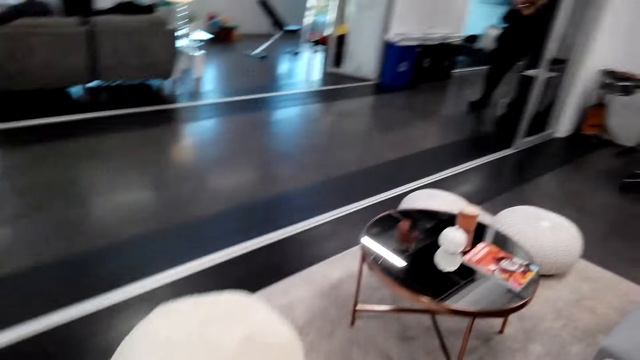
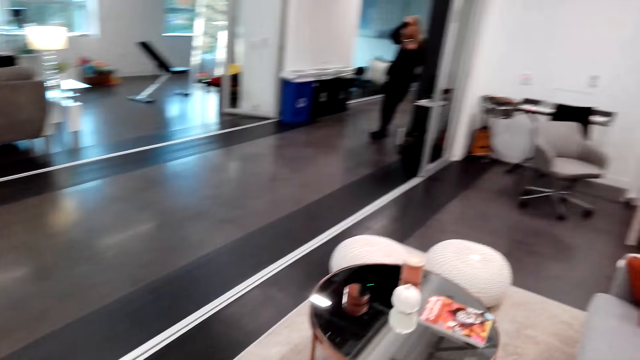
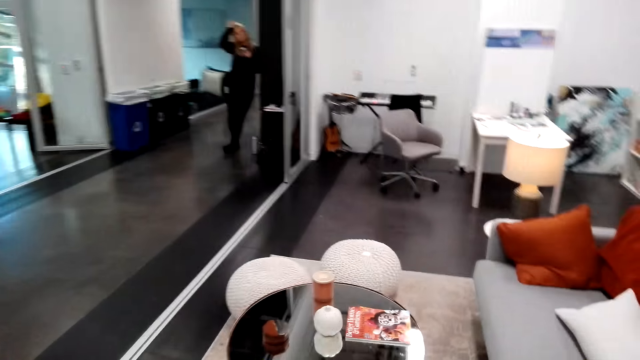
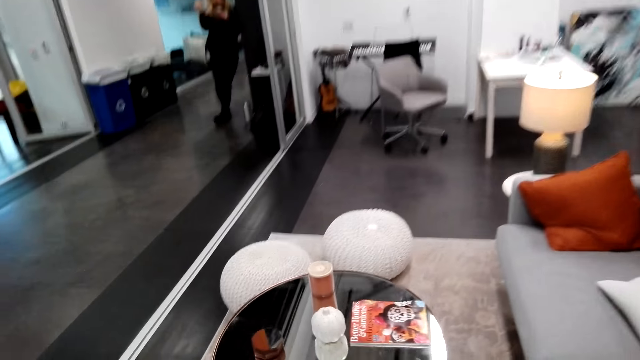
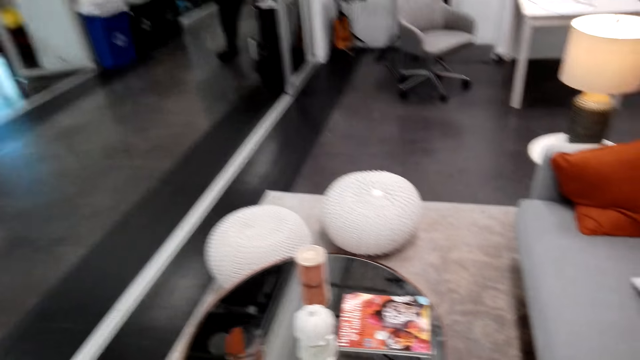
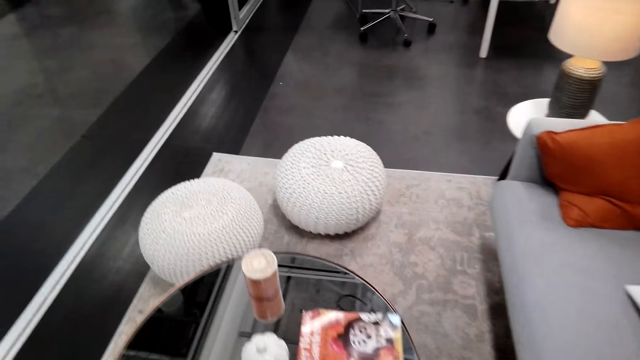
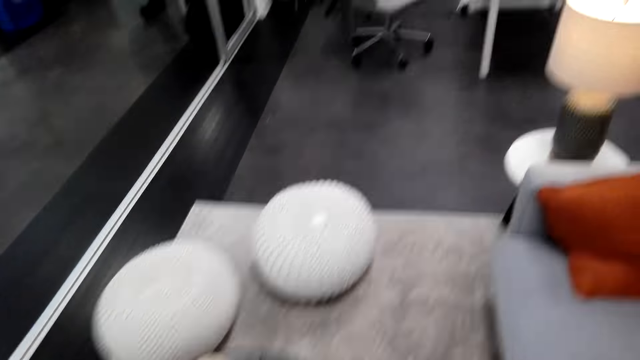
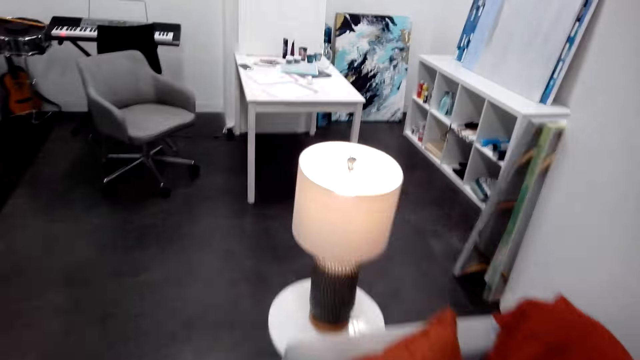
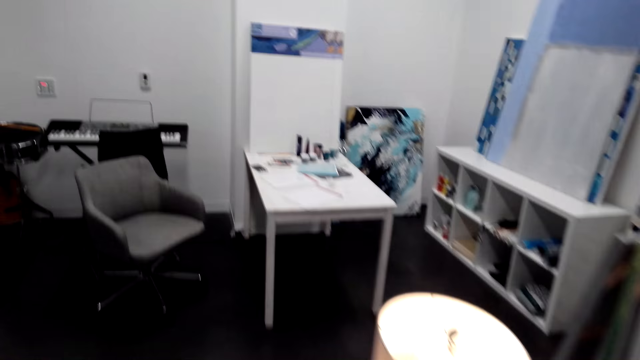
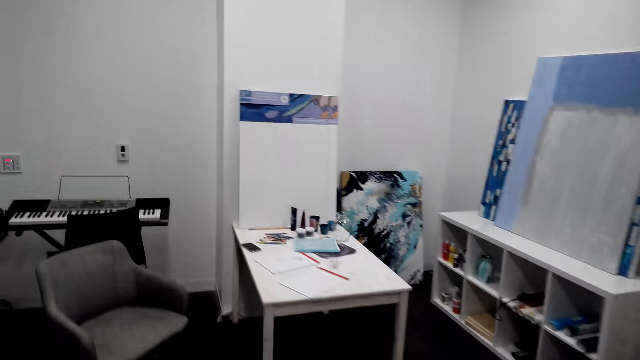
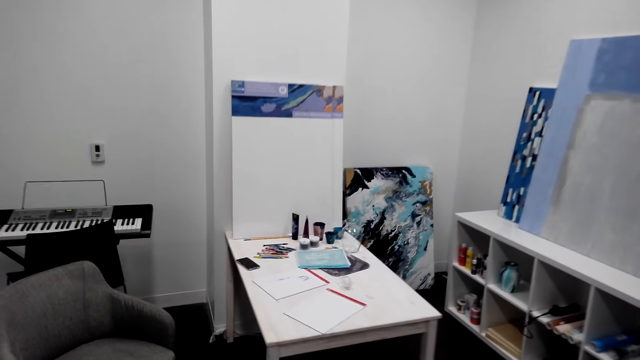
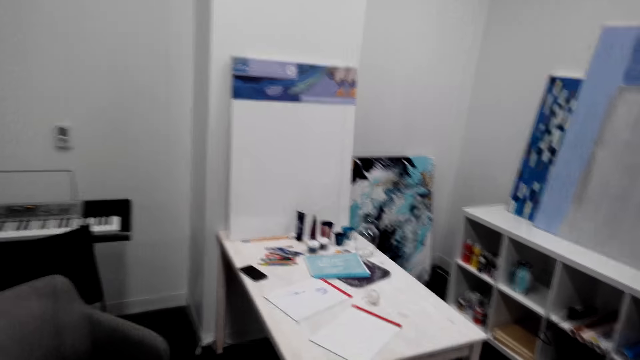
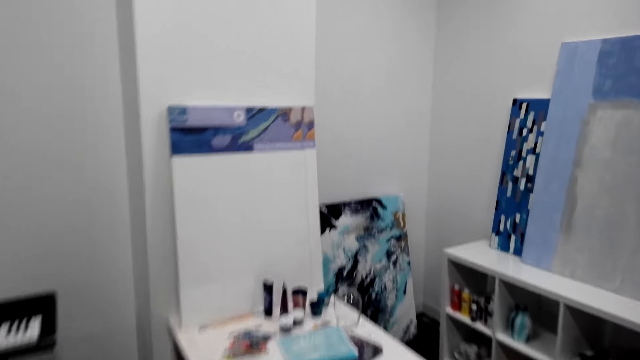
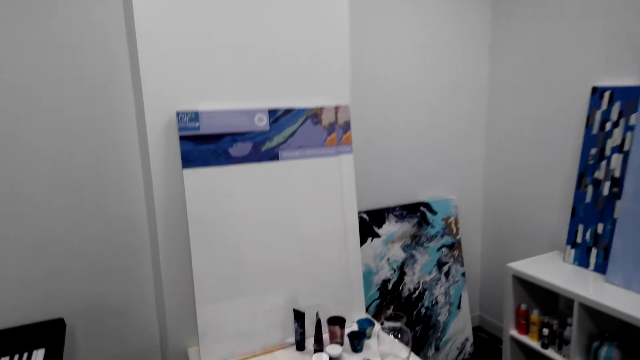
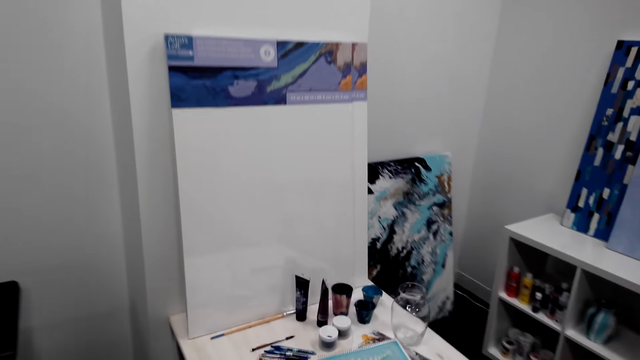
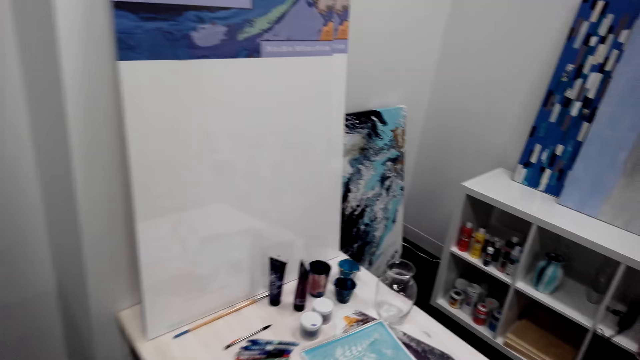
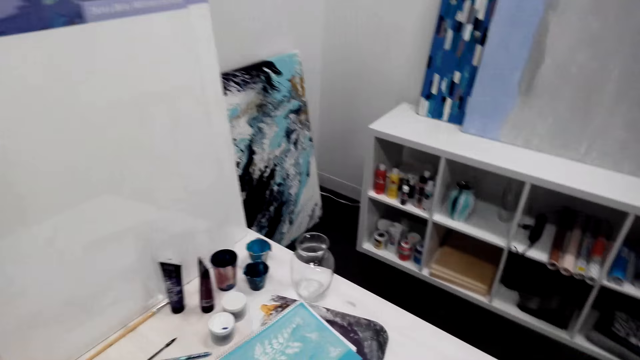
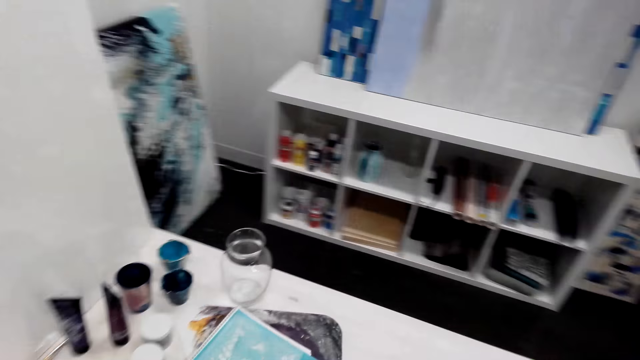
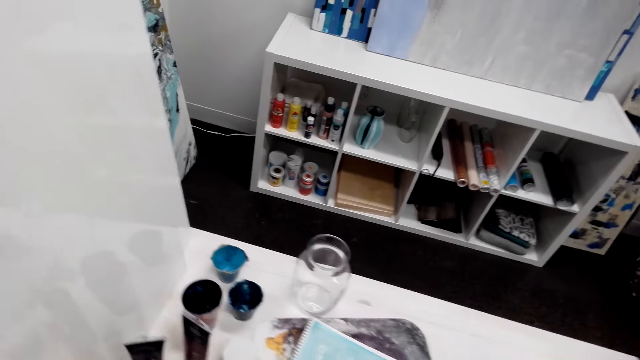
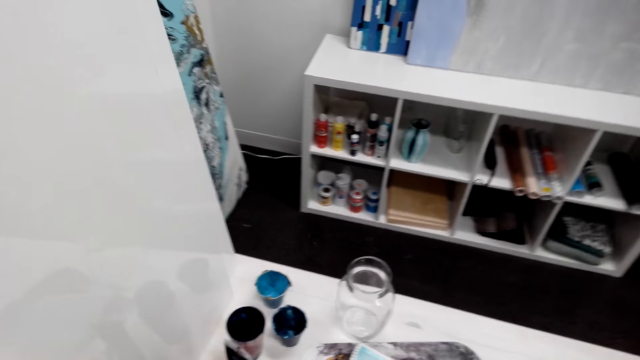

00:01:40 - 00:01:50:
A lady stands in the house.

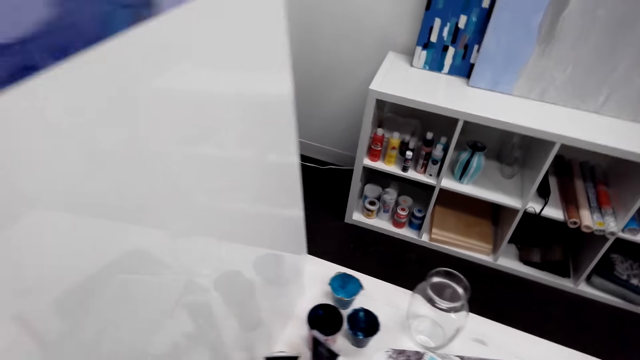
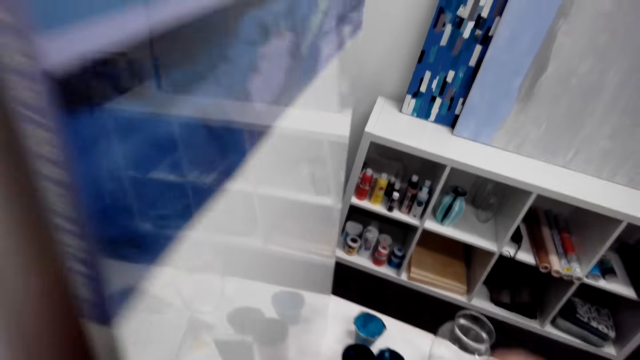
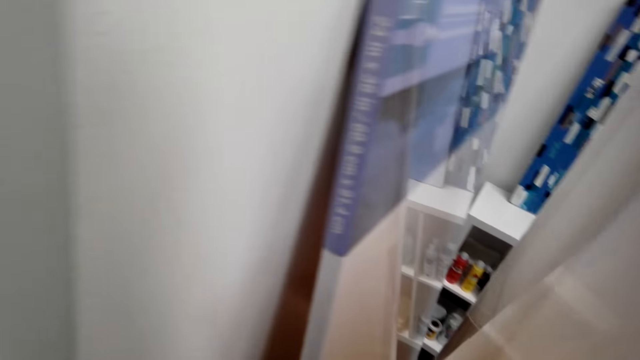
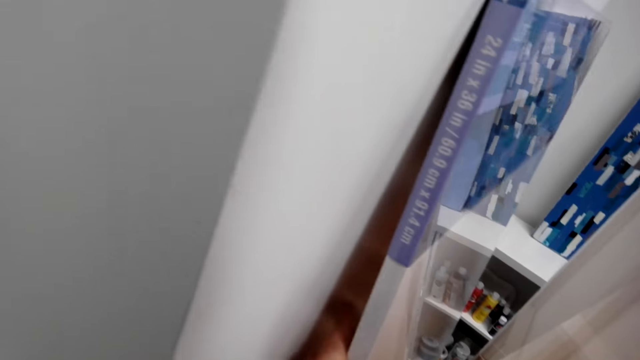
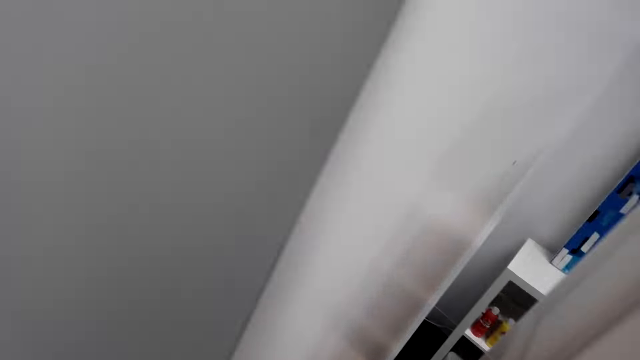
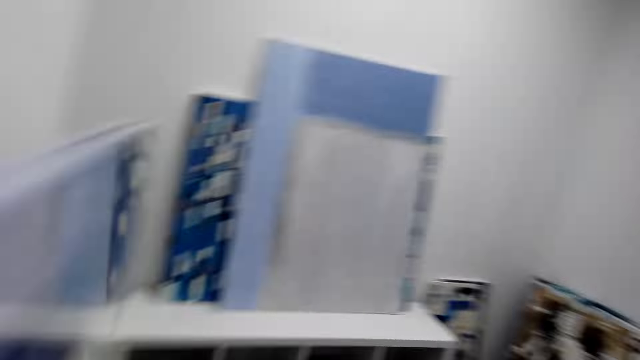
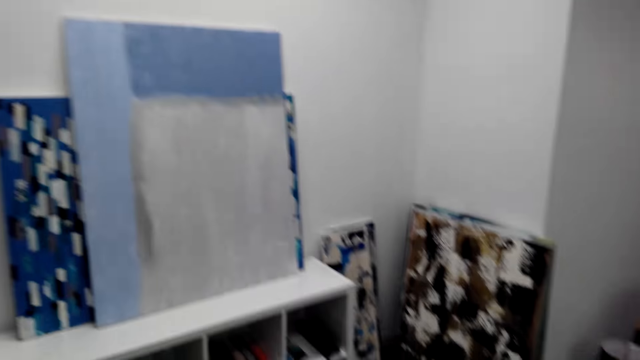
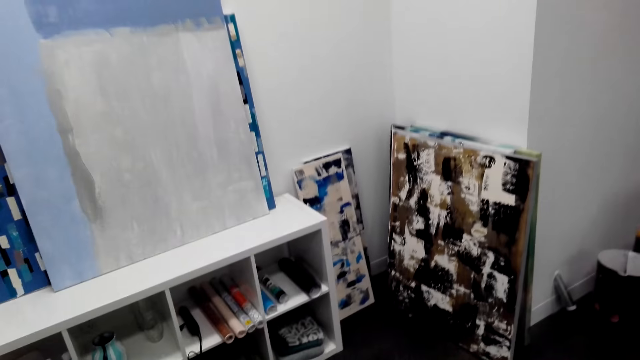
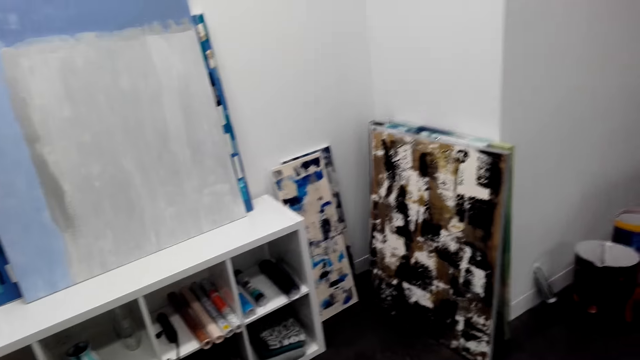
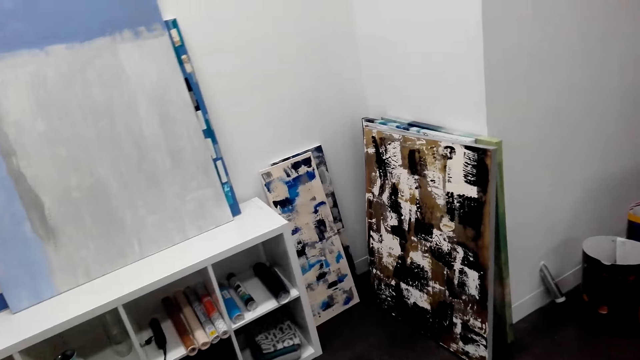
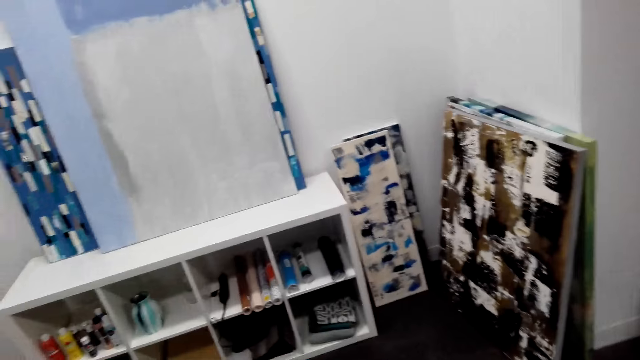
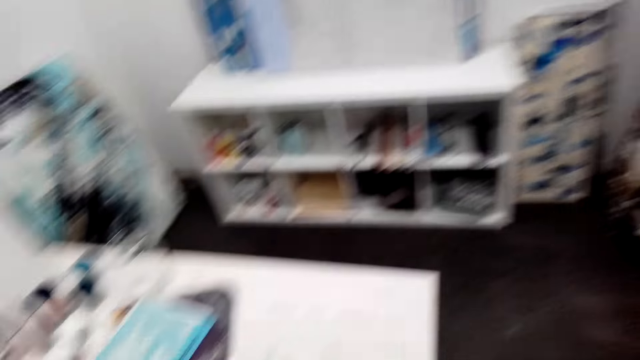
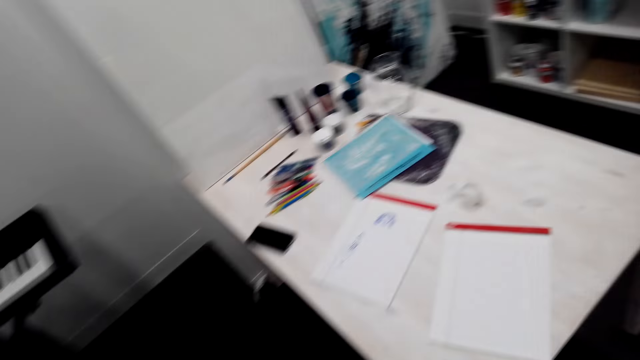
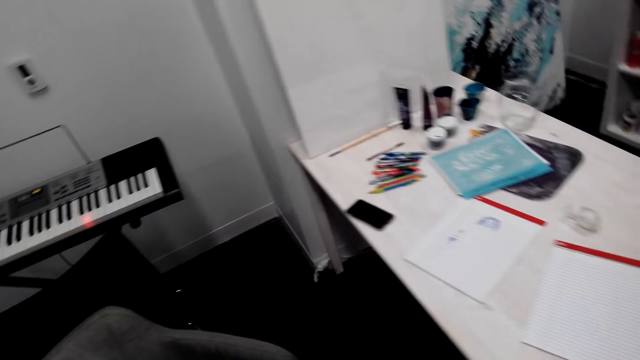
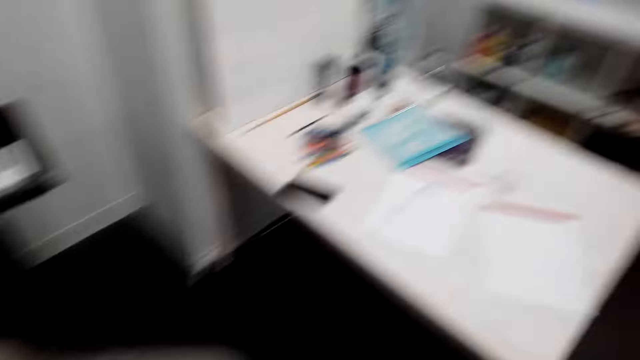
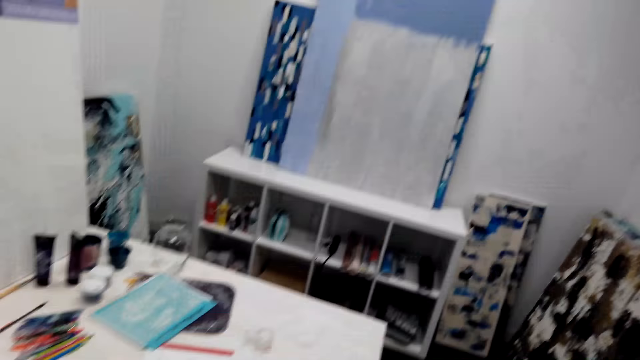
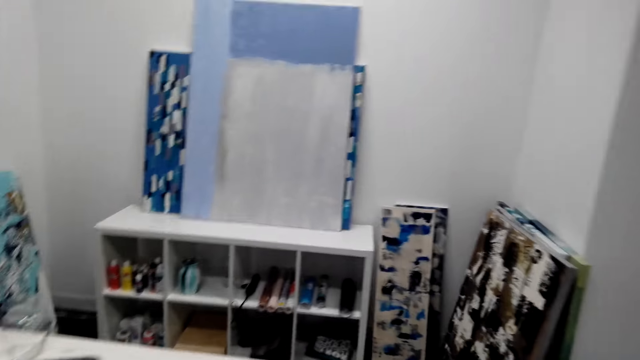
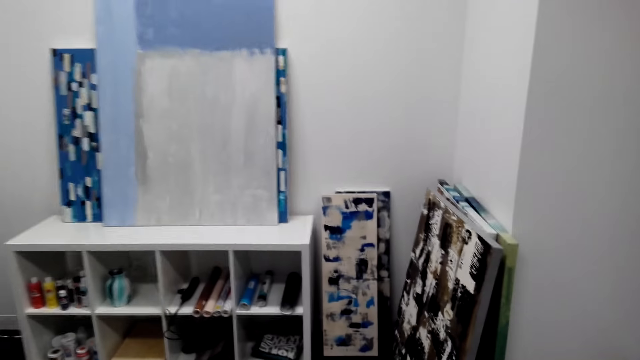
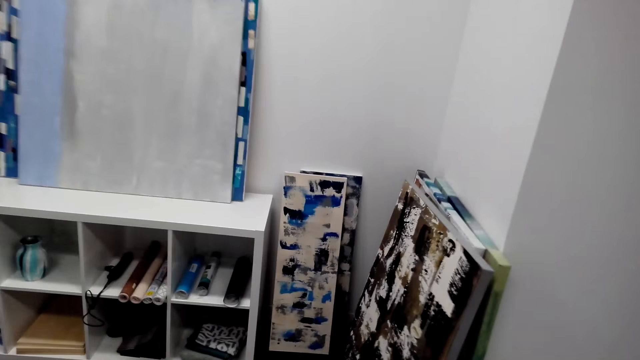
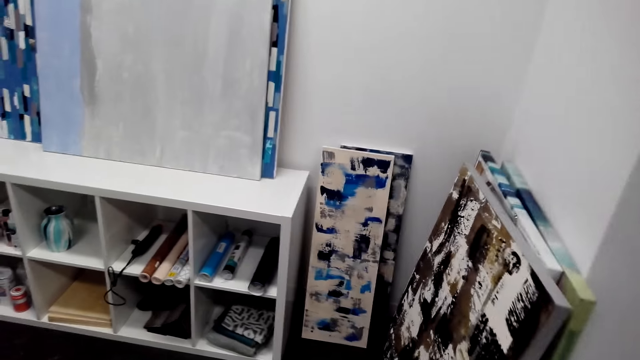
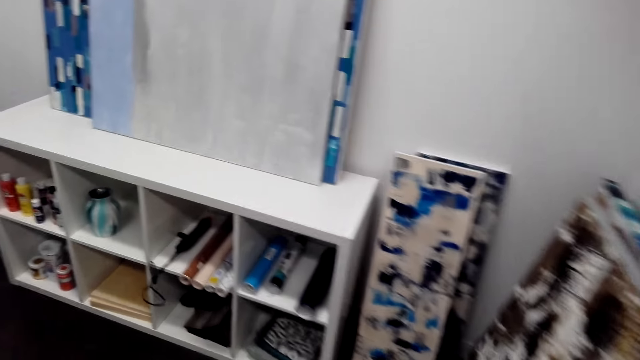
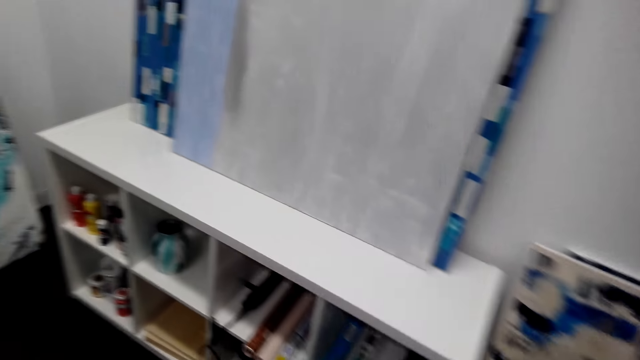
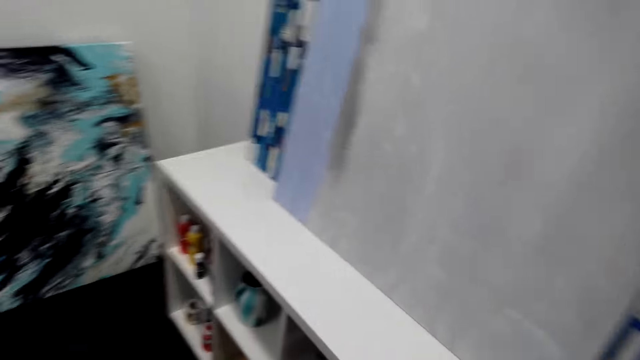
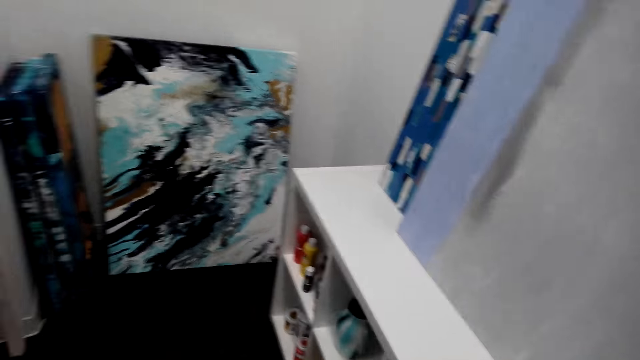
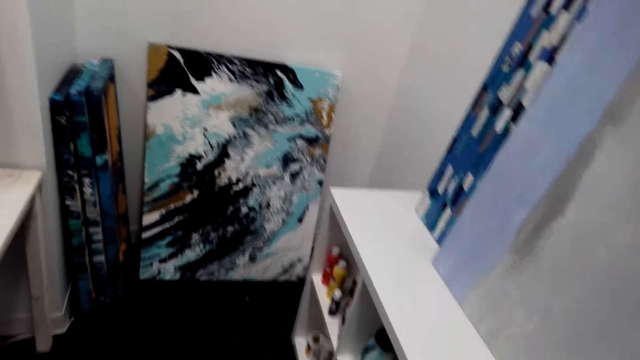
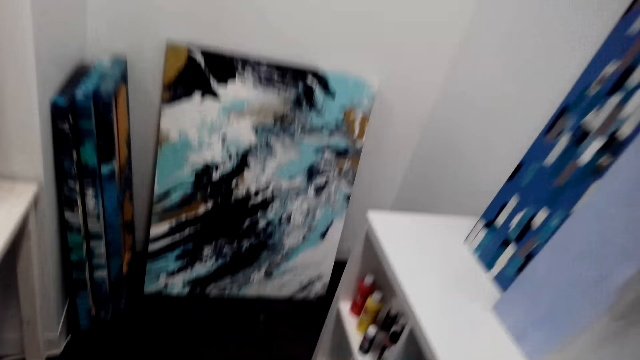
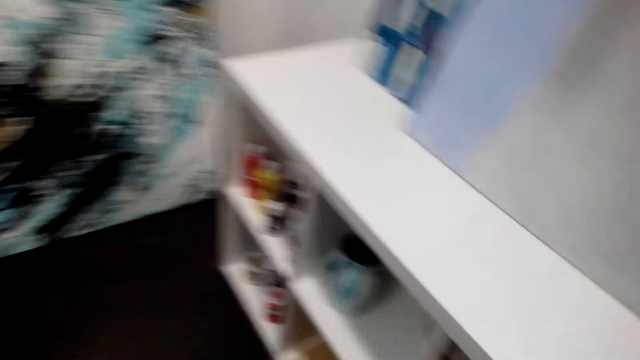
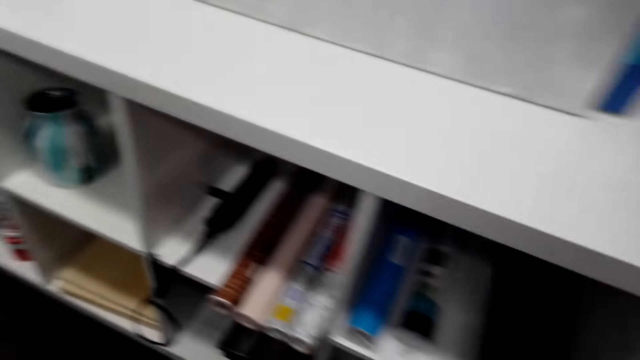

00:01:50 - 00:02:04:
The camera wearer holds the wallpaper frame. They walk around the house.
